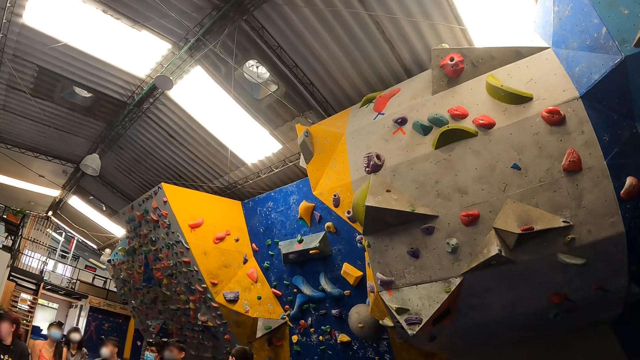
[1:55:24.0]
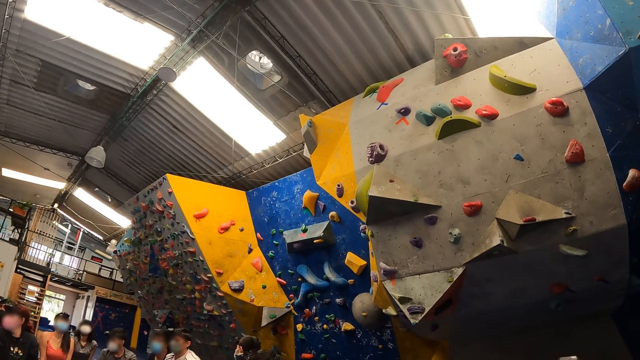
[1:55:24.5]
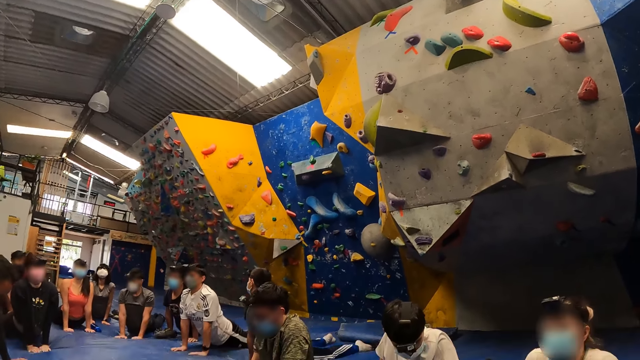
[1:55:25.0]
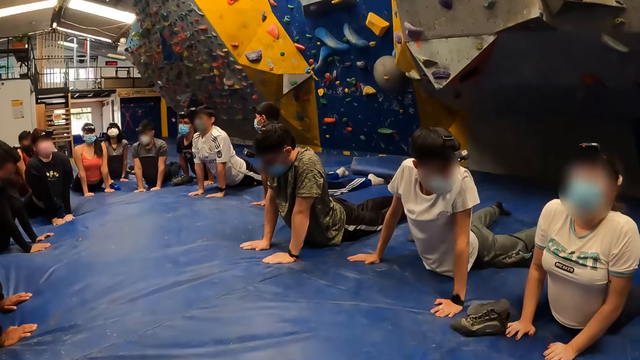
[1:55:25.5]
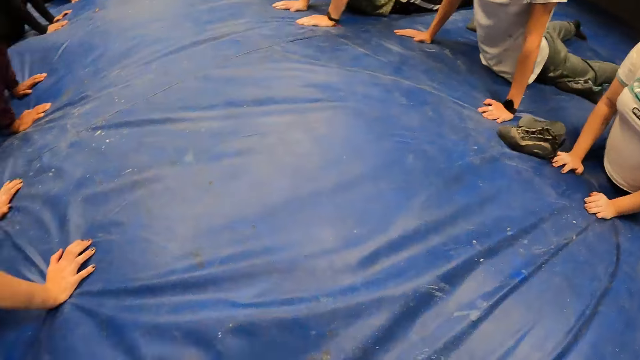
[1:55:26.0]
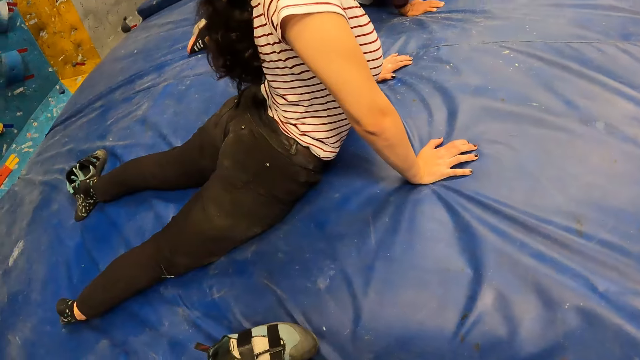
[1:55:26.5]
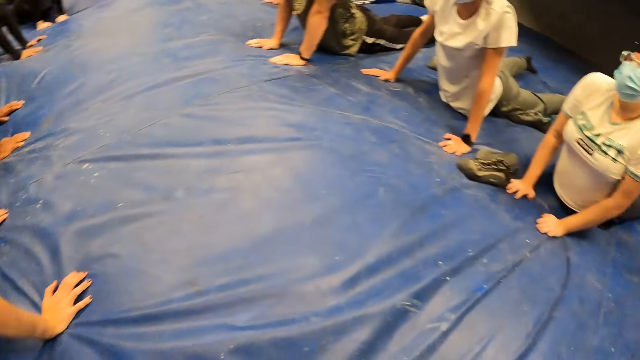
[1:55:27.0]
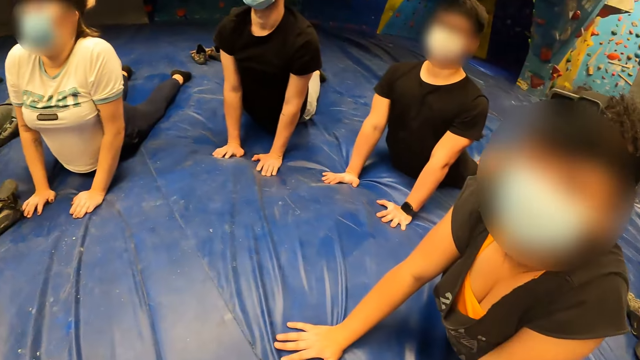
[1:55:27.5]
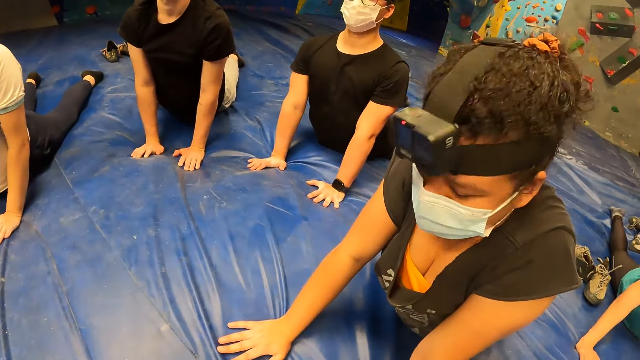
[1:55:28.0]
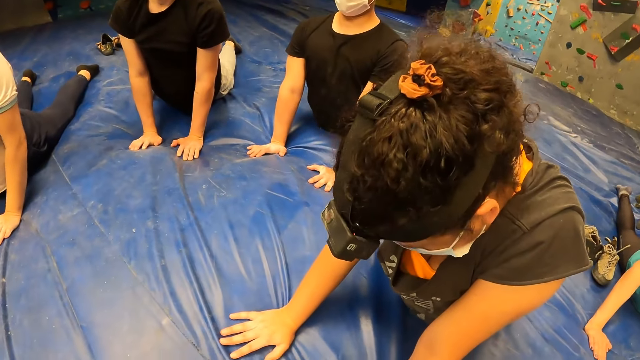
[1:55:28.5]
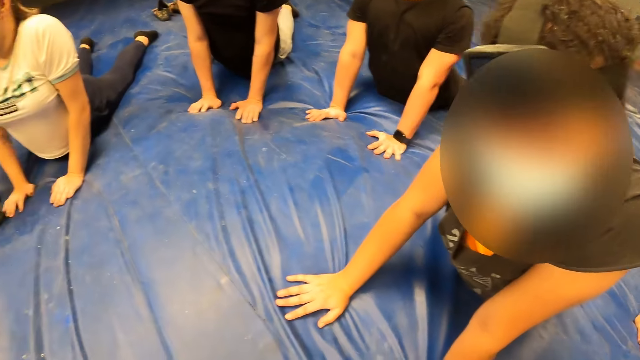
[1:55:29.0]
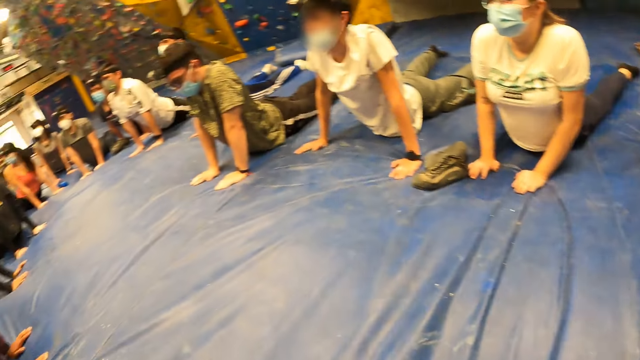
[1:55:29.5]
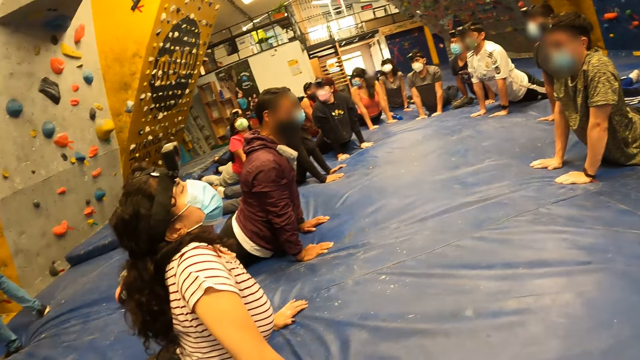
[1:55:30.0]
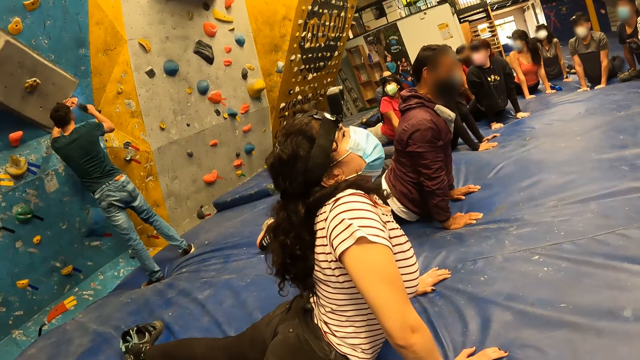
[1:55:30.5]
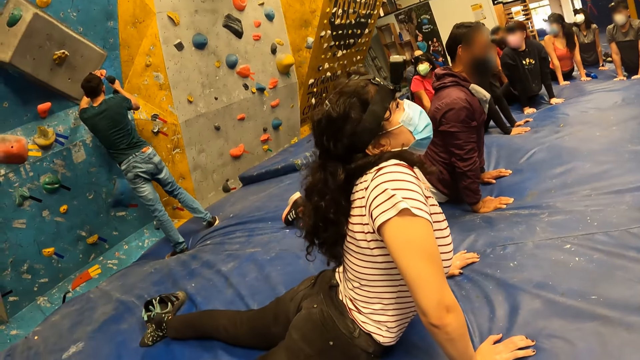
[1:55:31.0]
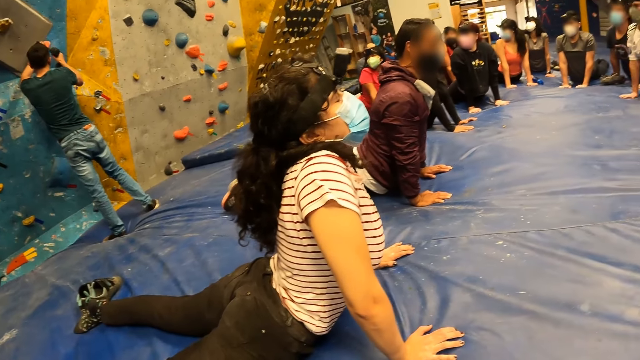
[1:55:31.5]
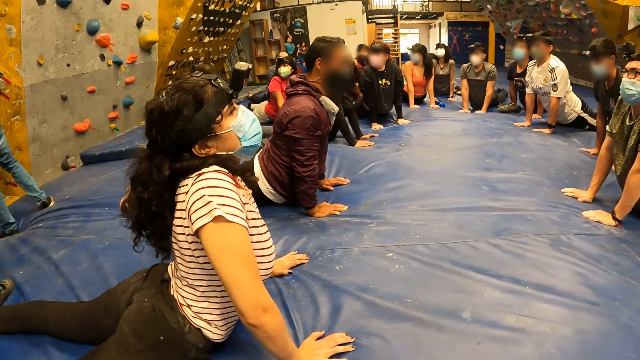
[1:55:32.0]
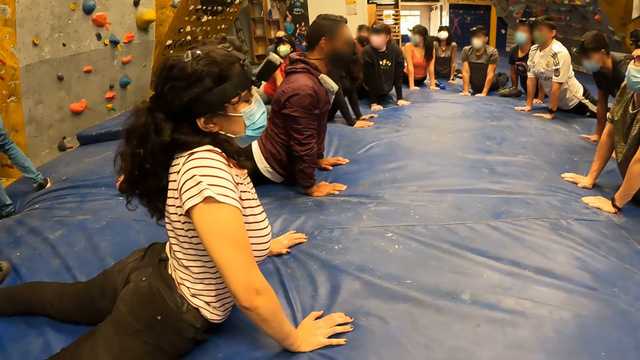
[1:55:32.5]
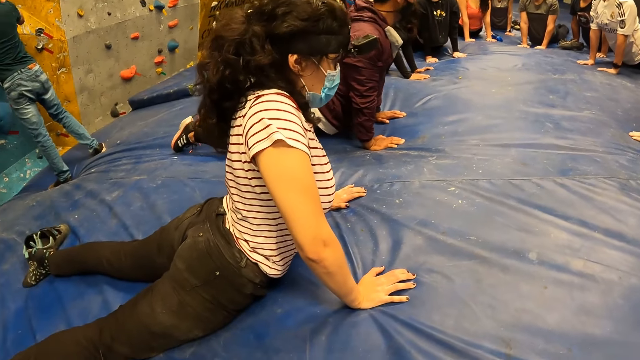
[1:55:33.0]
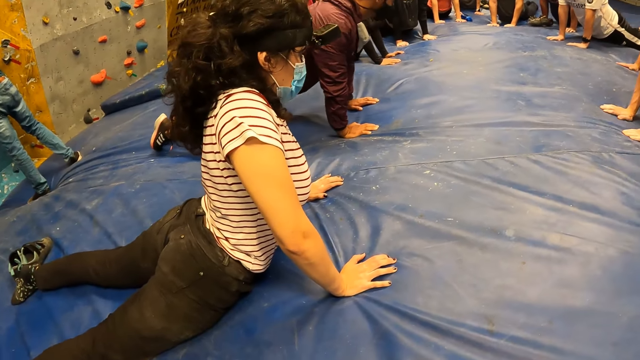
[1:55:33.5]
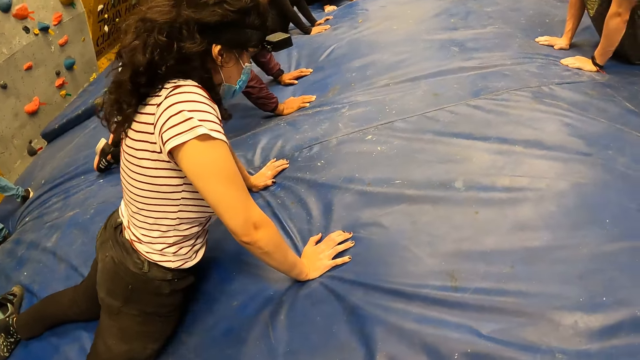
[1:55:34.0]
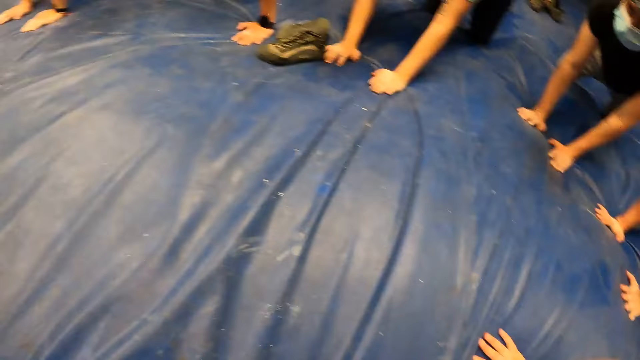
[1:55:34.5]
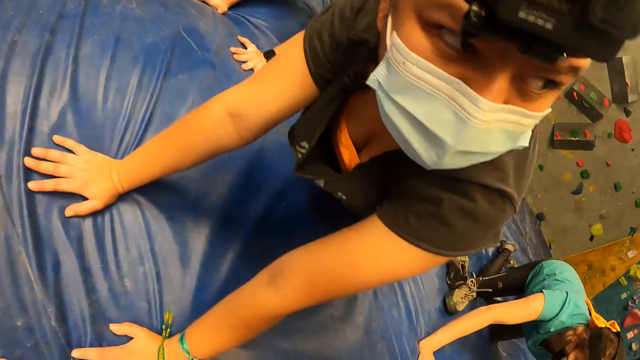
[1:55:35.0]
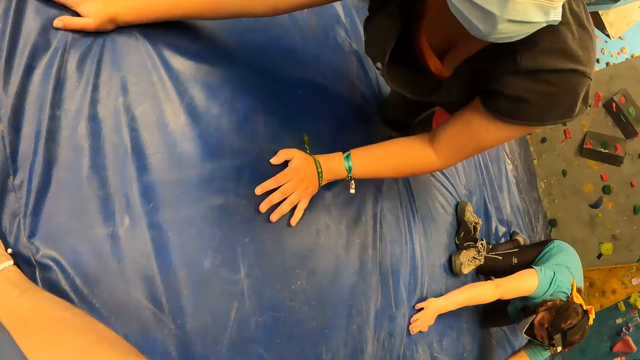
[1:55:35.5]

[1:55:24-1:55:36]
The camera wearer looks around.

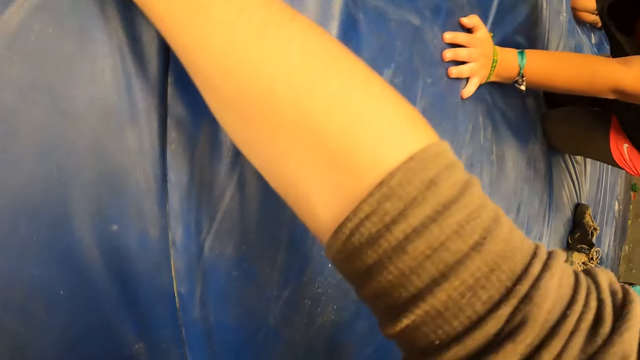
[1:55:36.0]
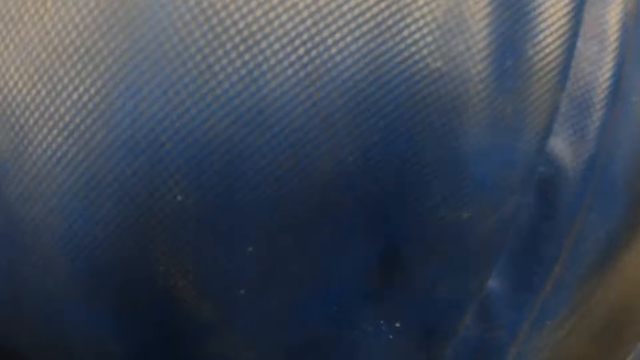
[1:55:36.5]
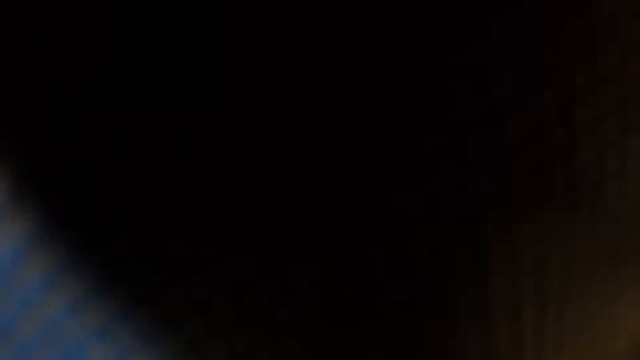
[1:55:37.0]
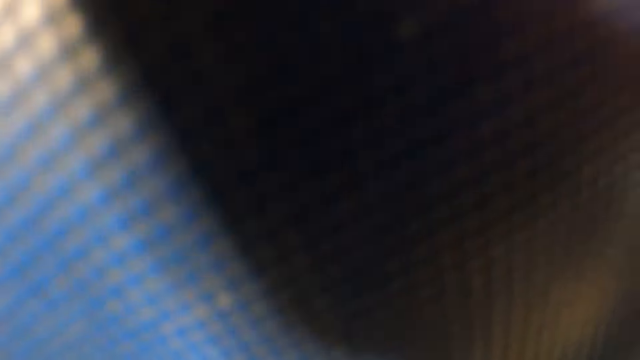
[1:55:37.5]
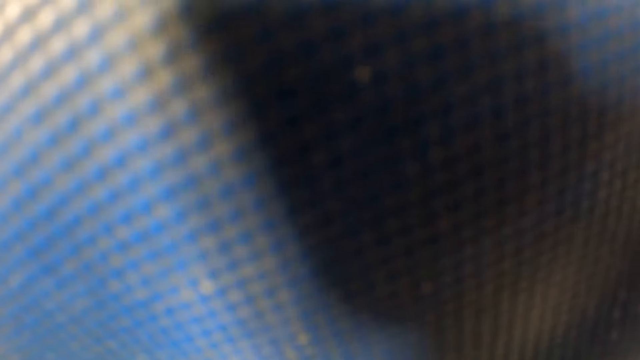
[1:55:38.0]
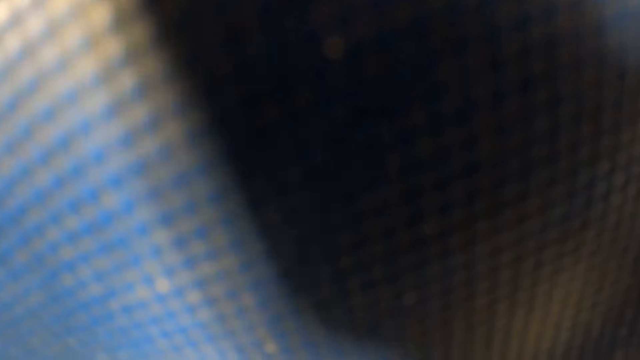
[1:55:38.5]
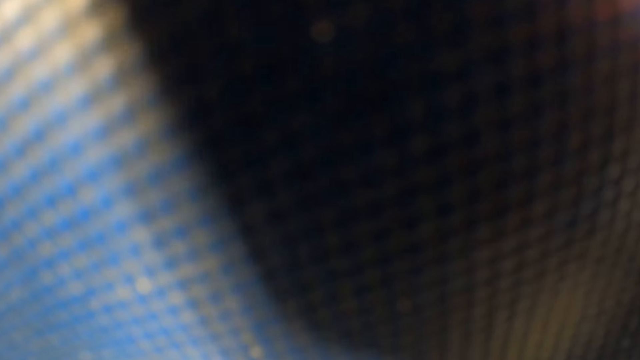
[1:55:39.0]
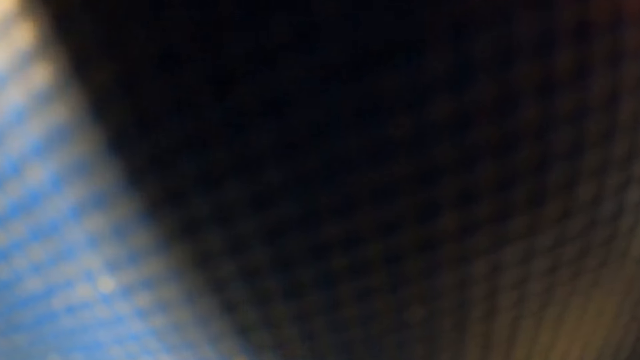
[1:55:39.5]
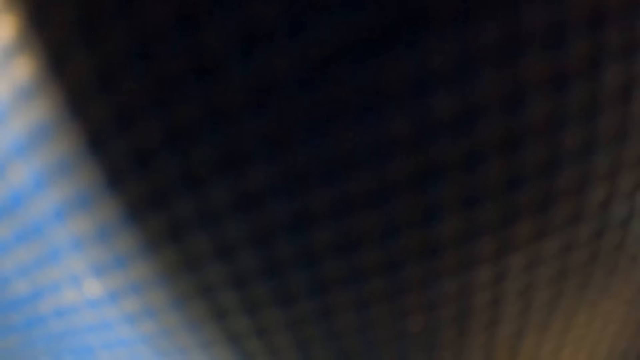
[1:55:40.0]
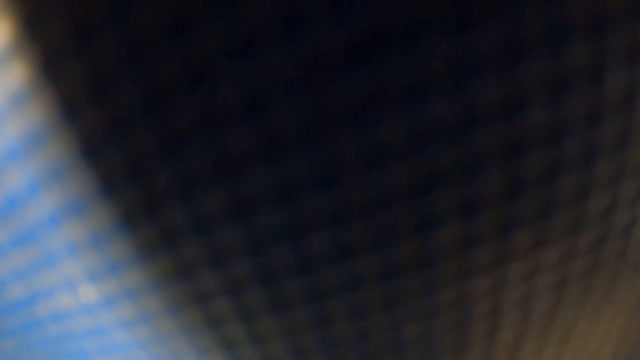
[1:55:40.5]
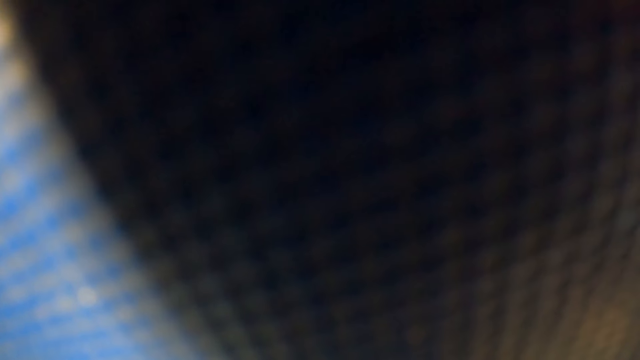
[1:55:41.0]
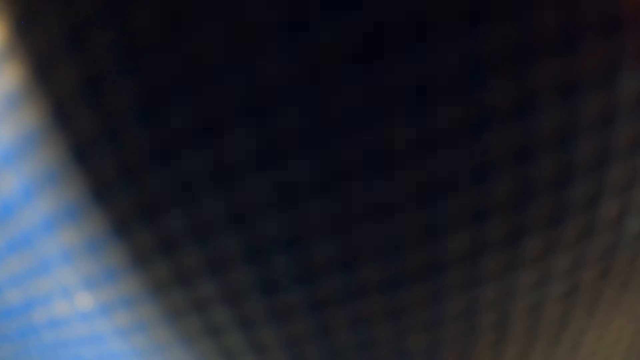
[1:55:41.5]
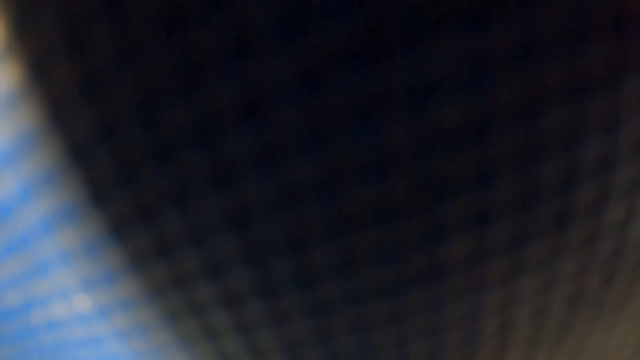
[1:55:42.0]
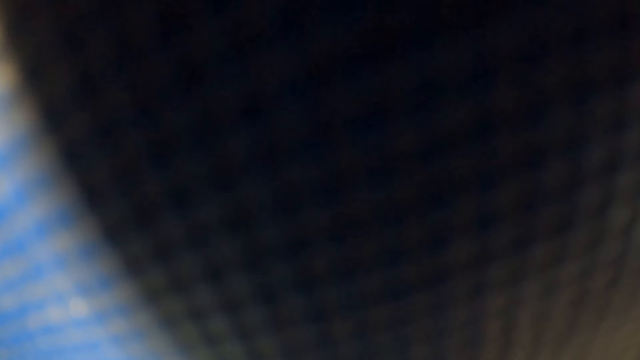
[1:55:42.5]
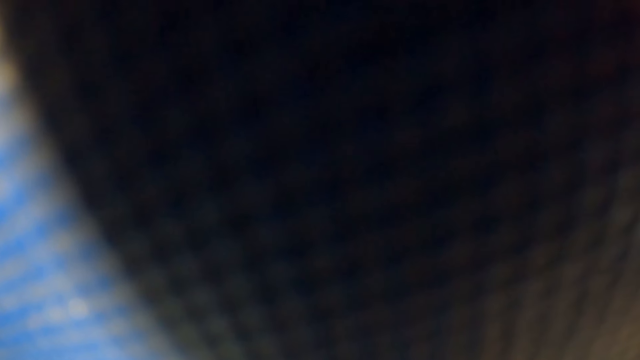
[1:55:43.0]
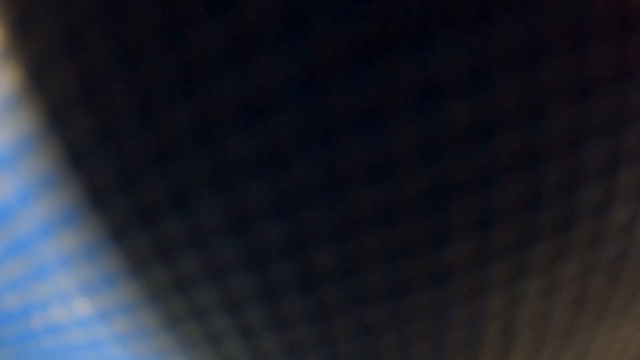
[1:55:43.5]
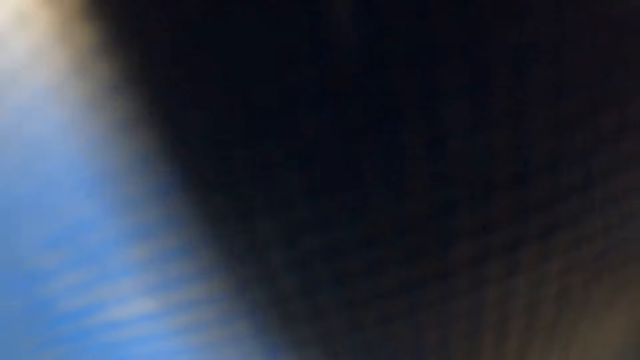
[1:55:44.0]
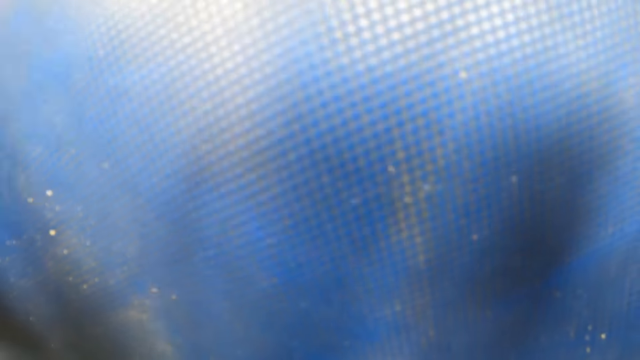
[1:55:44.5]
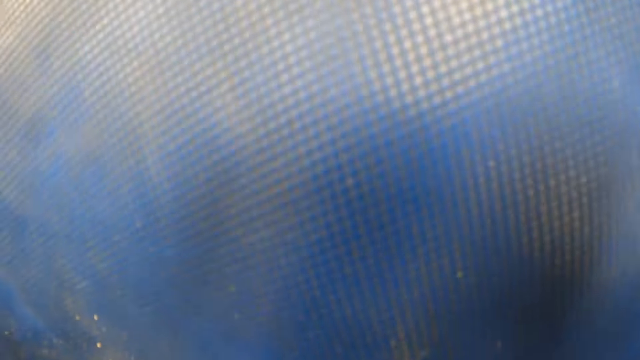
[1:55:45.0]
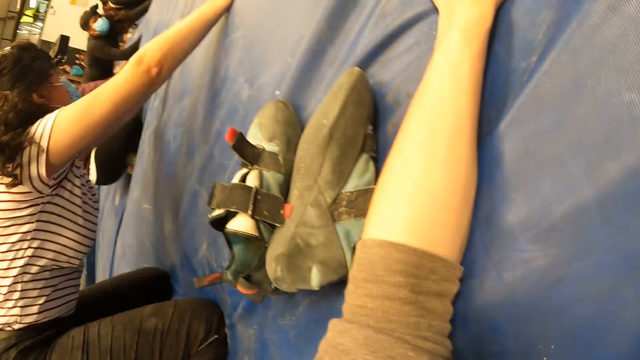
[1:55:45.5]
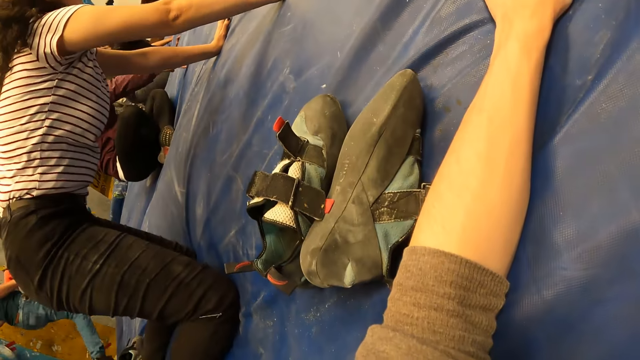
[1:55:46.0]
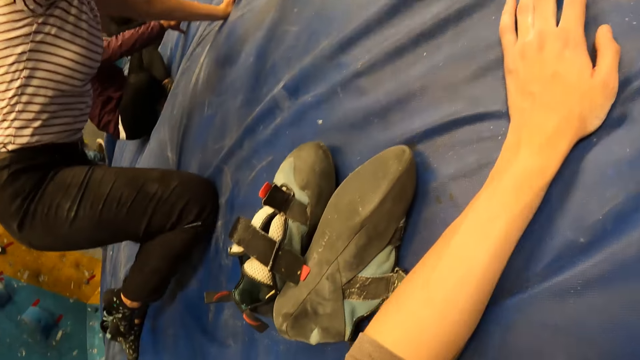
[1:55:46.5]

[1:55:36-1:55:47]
The camera wearer looks down.
